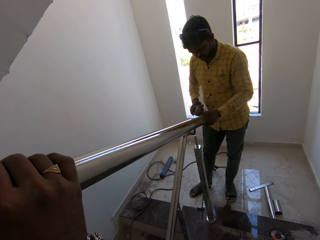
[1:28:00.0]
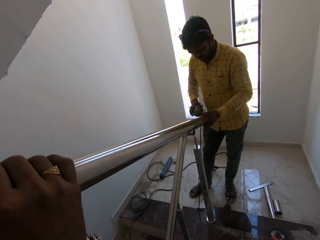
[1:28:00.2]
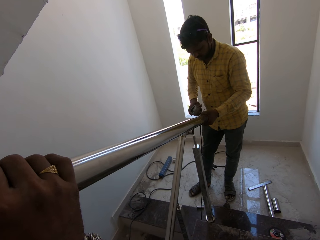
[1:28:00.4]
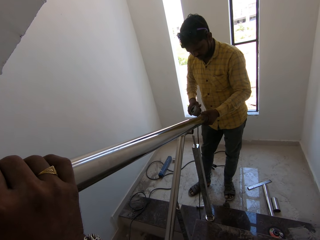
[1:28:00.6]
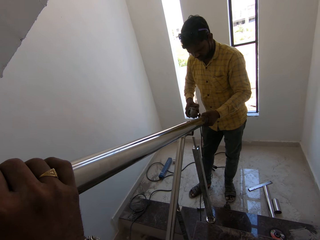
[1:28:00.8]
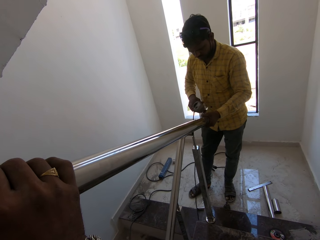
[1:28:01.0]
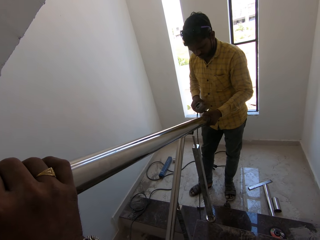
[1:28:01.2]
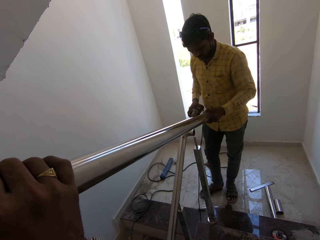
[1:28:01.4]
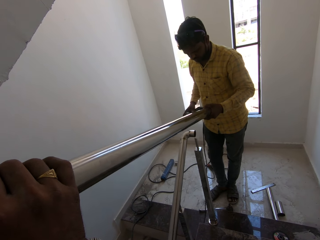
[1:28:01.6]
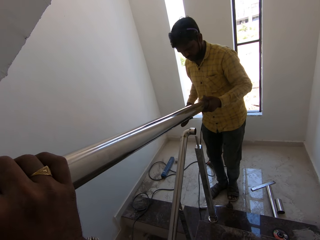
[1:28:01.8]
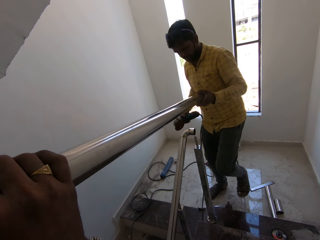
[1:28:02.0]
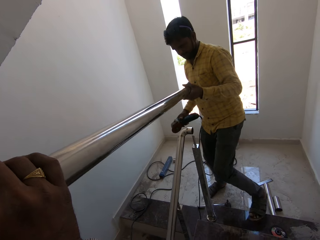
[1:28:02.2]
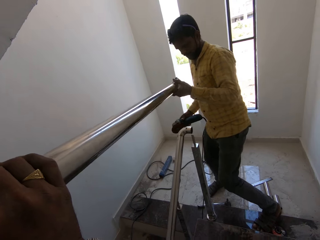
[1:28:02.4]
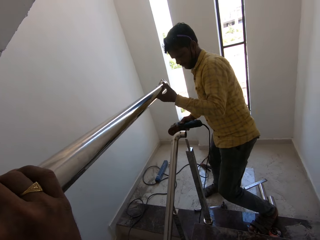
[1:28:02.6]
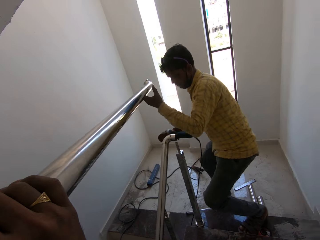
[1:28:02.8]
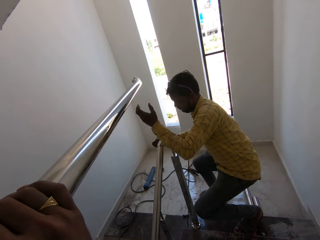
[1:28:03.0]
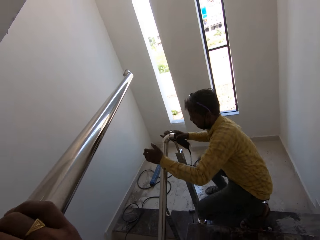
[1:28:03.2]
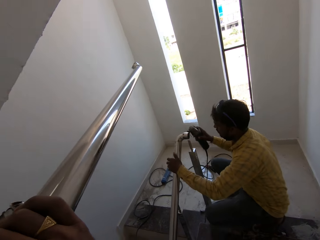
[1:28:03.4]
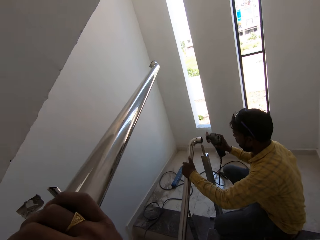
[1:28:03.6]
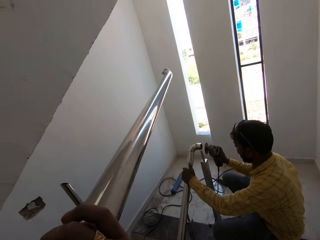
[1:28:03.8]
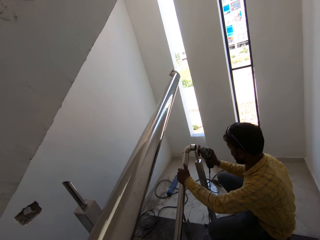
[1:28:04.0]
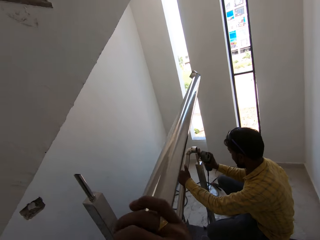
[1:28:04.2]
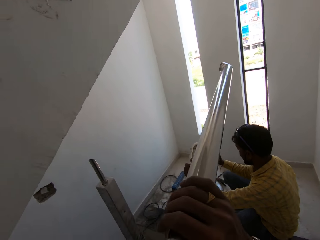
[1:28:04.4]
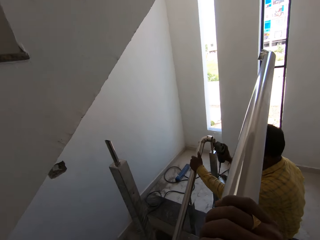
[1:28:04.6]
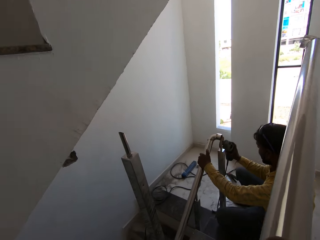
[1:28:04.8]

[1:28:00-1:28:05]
The camera wearer collects the baluster from a man with both hands. He holds a metal. The man polishes the baluster with the angle grinder in his right hand.

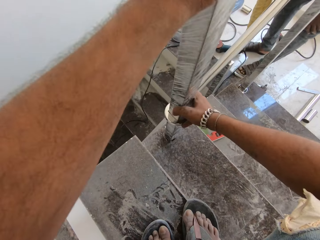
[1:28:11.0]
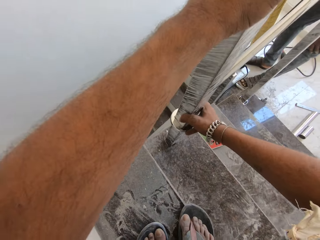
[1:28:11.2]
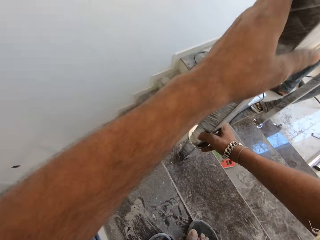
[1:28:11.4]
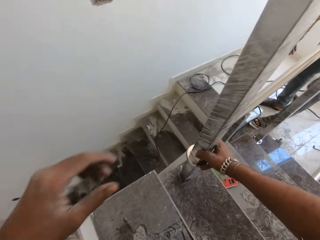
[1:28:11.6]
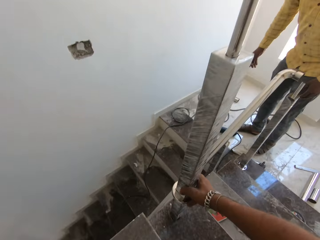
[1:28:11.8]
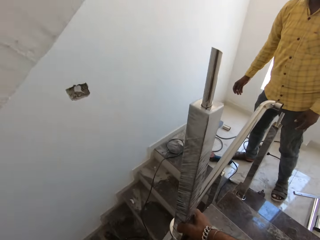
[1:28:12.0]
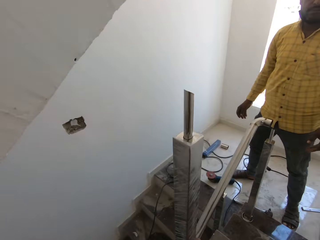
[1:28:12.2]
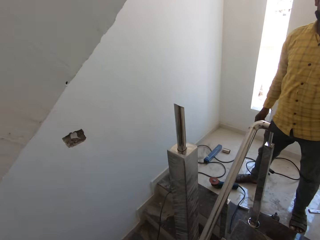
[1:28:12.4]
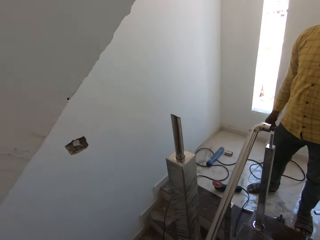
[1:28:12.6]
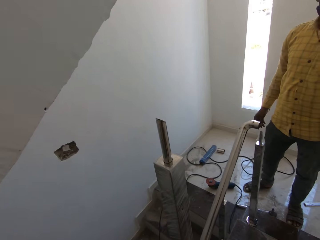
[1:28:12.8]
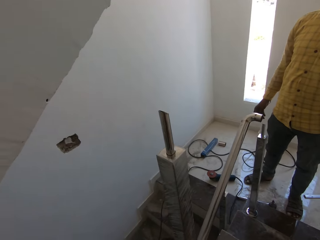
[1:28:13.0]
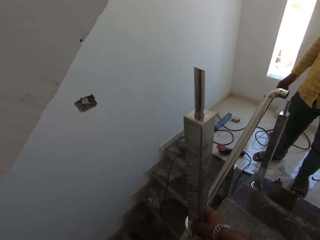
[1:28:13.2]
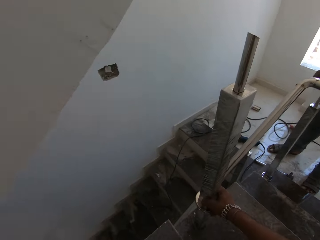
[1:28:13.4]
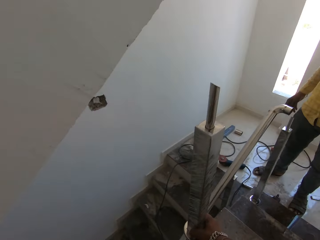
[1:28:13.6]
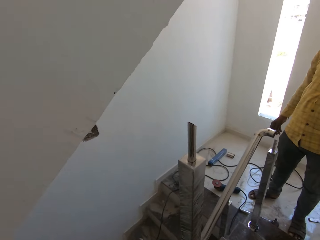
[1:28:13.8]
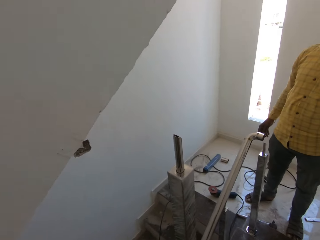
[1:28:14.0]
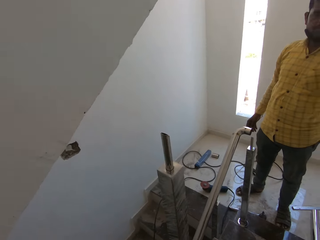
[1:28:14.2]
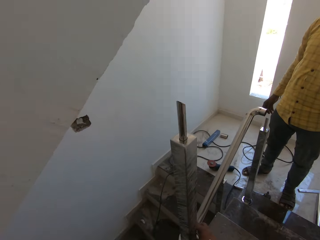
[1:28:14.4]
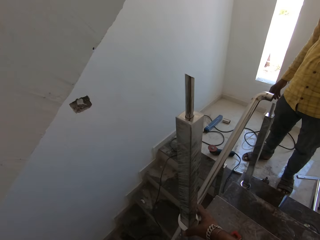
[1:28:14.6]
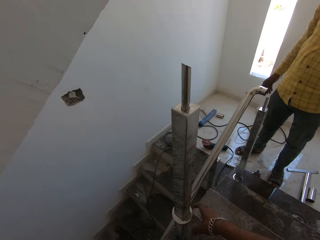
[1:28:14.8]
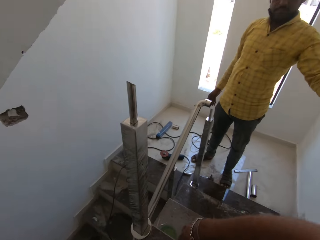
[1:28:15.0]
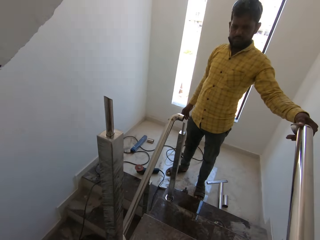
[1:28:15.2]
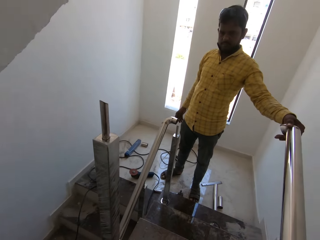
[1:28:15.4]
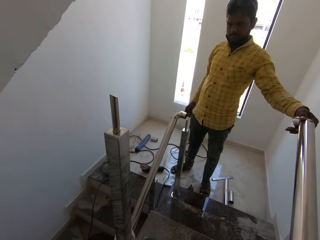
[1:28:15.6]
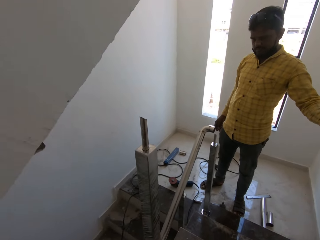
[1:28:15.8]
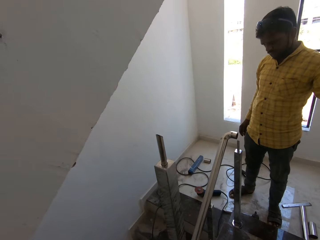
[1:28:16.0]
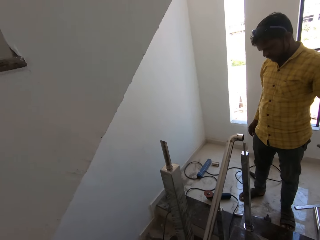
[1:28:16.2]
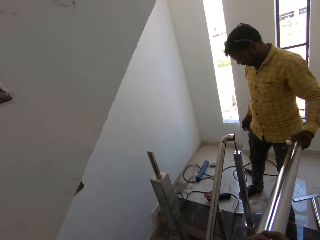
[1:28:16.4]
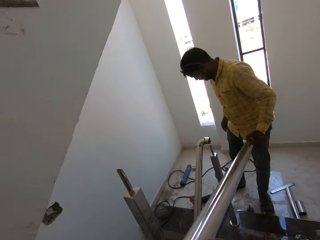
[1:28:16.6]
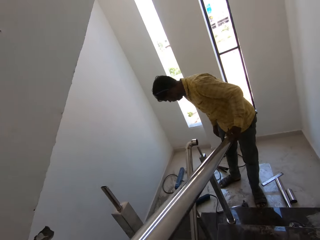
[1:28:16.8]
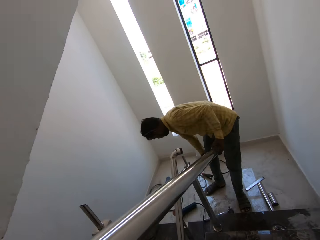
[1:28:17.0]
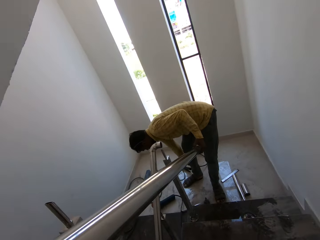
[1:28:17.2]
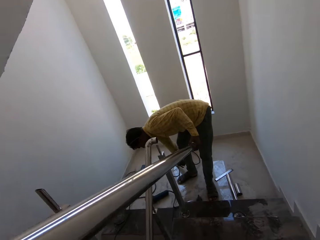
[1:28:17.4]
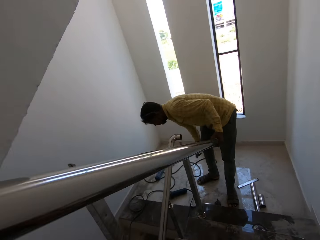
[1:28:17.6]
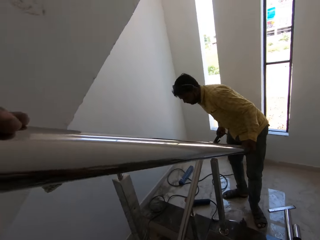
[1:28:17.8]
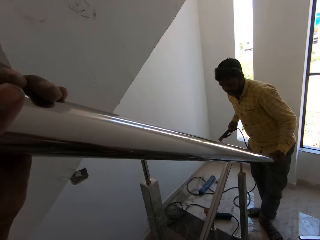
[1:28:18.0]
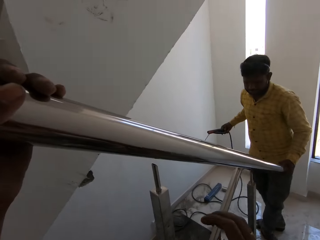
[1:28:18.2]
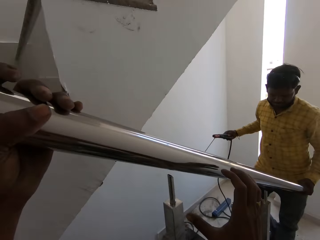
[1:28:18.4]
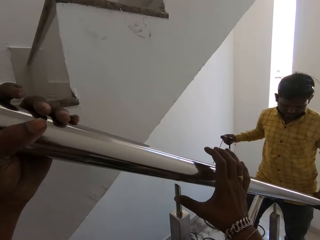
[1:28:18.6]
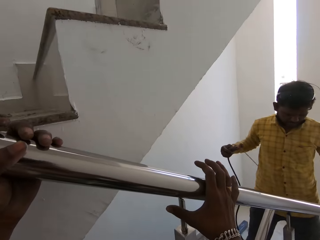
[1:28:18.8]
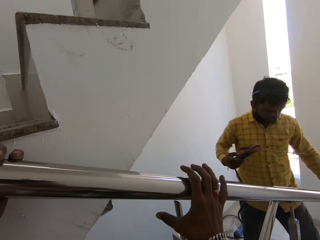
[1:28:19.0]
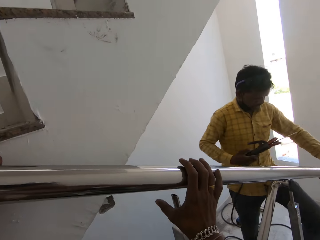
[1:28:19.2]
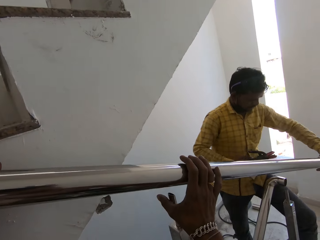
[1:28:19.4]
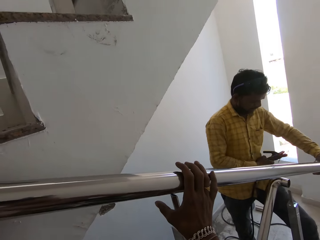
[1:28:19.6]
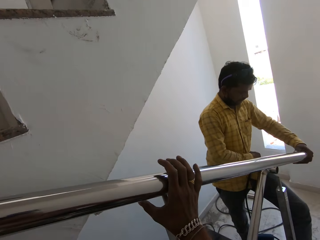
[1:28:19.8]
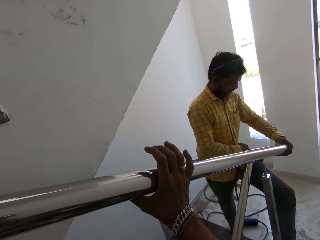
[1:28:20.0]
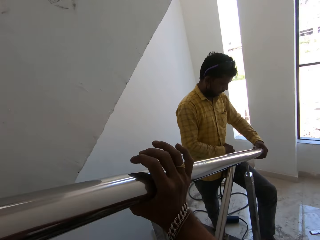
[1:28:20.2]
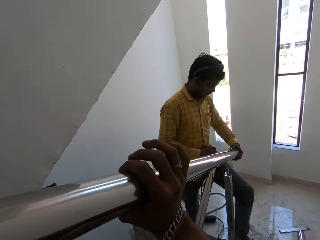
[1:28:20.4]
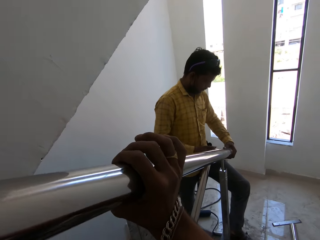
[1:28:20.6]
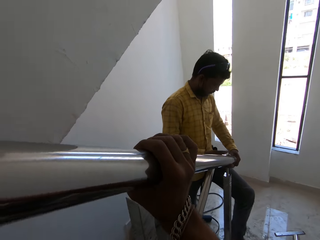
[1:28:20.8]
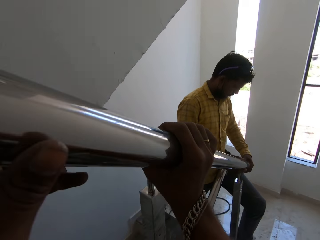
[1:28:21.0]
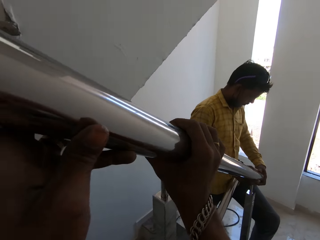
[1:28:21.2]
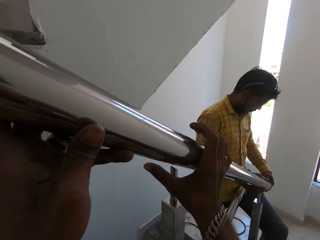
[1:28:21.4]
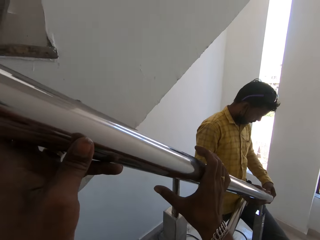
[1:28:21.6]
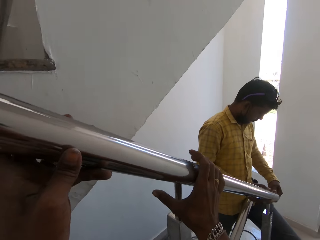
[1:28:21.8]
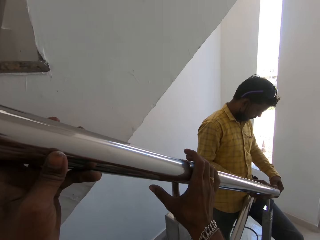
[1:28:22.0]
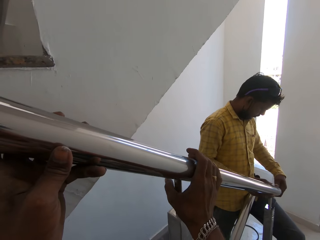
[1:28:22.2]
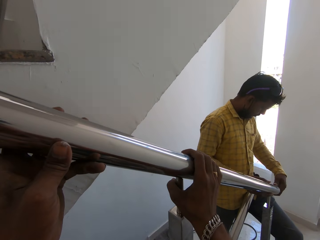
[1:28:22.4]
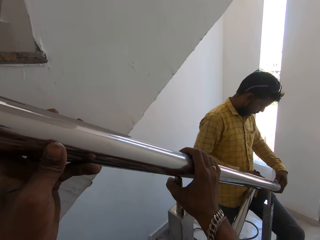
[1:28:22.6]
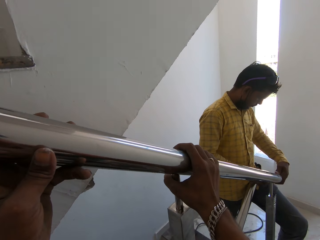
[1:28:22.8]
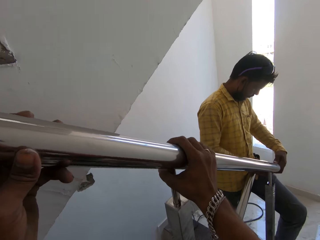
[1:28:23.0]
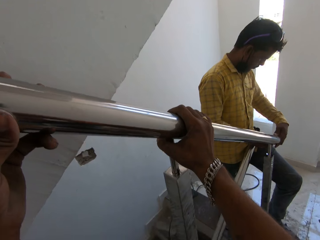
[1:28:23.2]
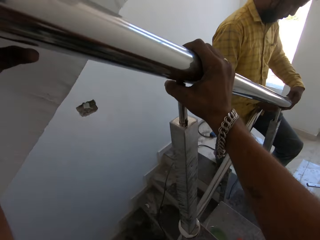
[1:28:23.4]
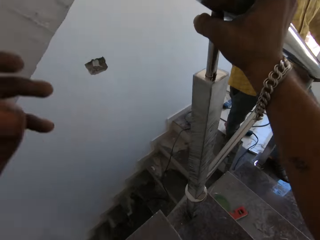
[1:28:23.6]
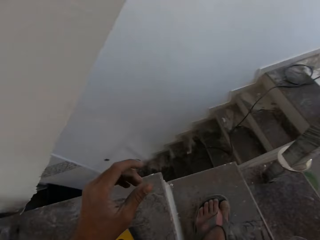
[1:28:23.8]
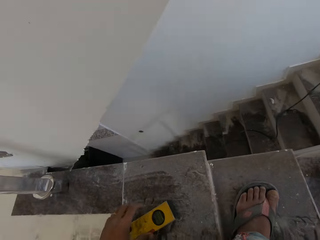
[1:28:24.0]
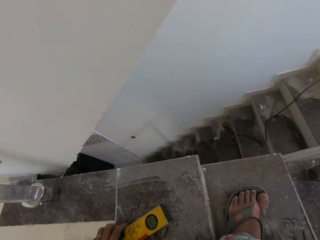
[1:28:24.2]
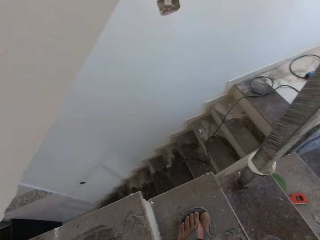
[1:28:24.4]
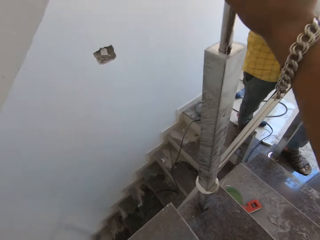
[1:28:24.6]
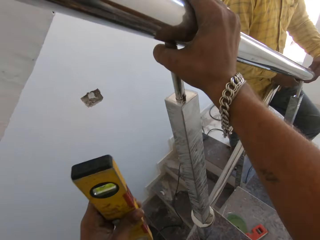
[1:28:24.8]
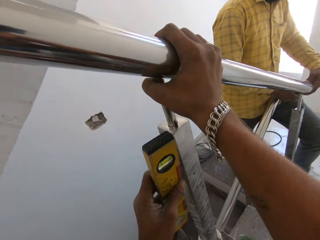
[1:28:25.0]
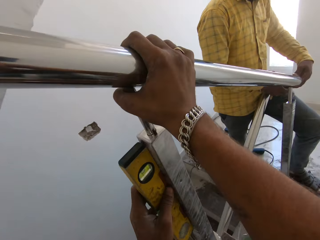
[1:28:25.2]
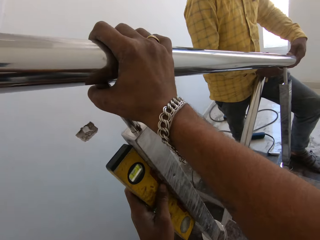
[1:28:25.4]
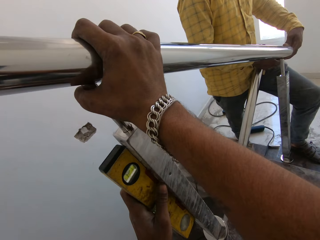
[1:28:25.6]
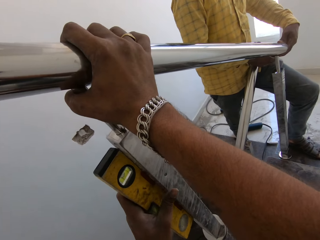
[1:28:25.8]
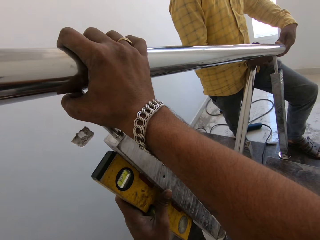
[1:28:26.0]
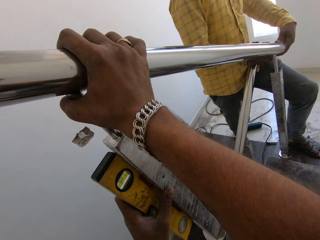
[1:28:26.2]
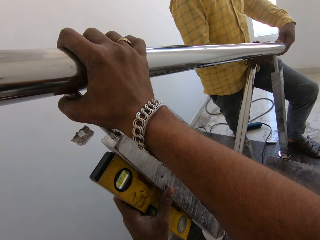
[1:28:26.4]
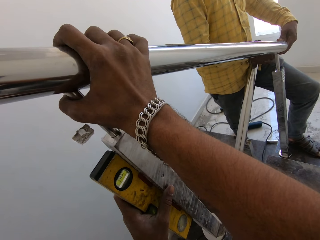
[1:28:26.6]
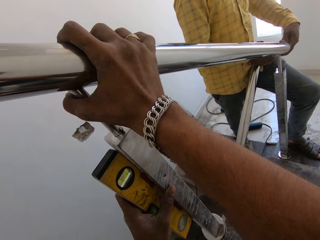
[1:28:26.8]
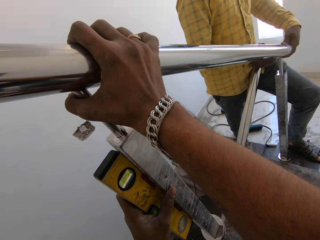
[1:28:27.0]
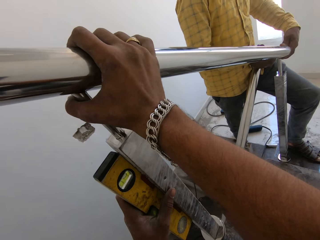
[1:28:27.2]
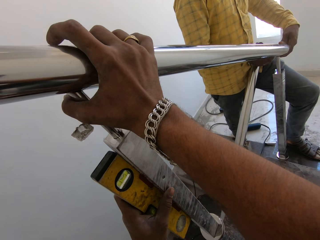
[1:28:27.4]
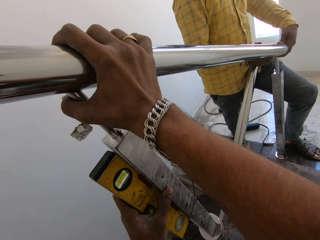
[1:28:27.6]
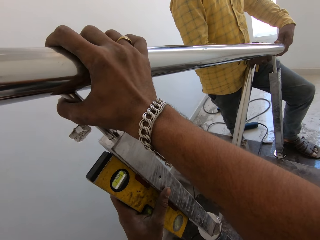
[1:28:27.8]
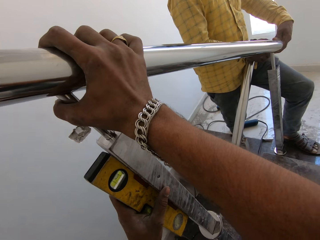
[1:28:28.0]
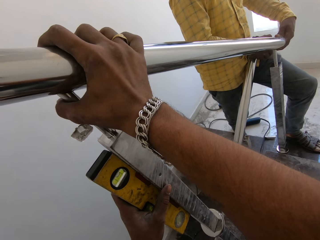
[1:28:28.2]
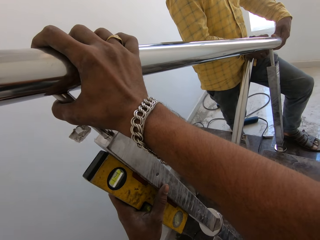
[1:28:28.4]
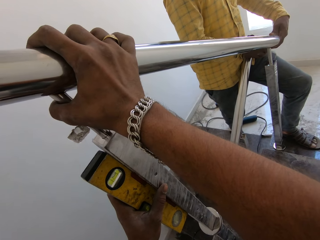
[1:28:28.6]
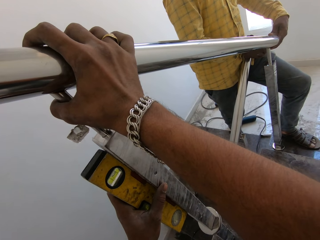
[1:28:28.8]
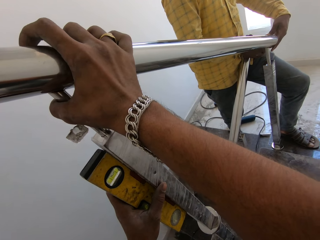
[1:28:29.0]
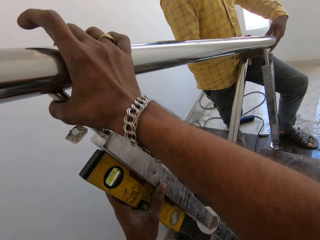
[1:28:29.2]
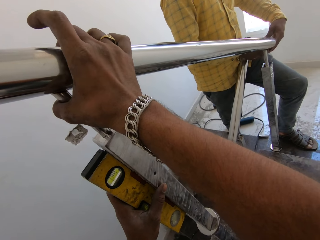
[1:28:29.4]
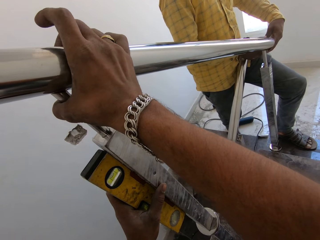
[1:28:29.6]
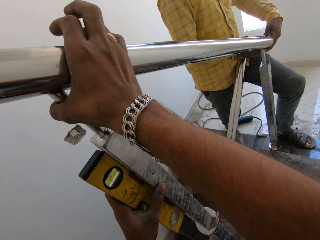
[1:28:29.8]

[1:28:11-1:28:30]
The camera wearer looks around. A man picks up the baluster from the floor with his left hand. The camera wearer picks up the baluster from the floor with his right hand. He passes the baluster from his right hand to his left hand. The man picks up the welding torch on the jumper cable on the floor with his right hand. The camera wearer holds the baluster with both hands. He levels a metal with the man. The man drops the welding torch on the jumper cable on his thigh with his right hand and fixes the balusters together with his hands. The camera wearer places the part of the baluster on the baluster with his hands. He picks up the box beam level from the floor with his left hand. He picks up a tape measure. He places the box beam level against the baluster with his left hand. He measures a metal.
